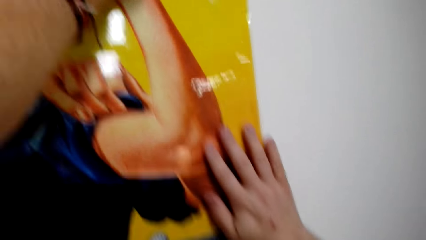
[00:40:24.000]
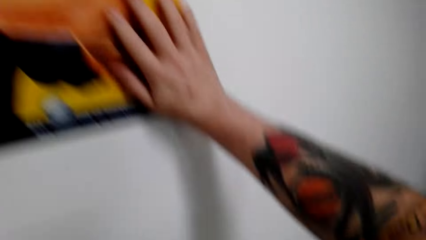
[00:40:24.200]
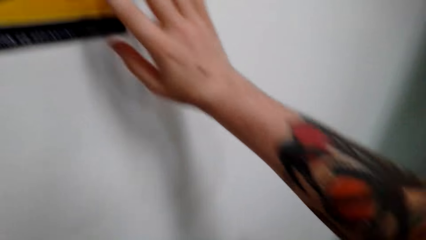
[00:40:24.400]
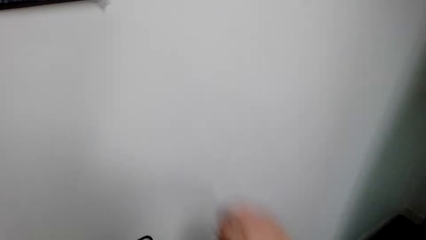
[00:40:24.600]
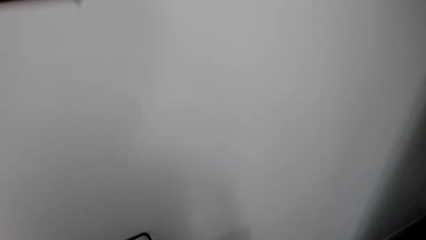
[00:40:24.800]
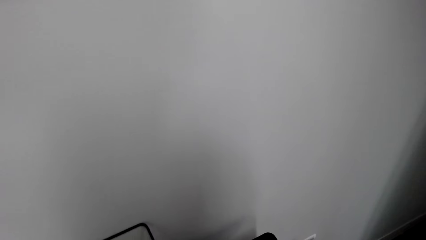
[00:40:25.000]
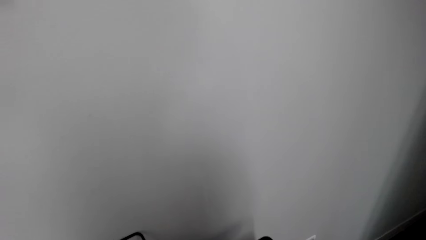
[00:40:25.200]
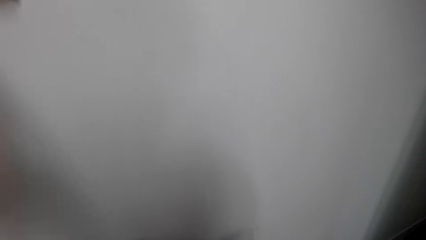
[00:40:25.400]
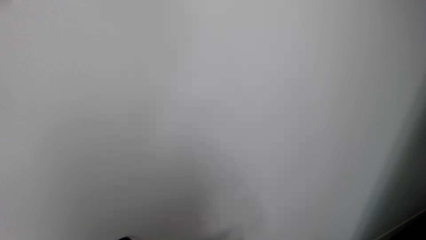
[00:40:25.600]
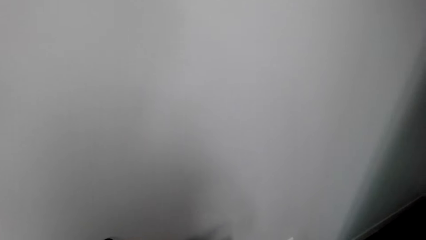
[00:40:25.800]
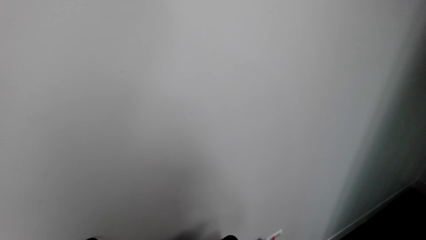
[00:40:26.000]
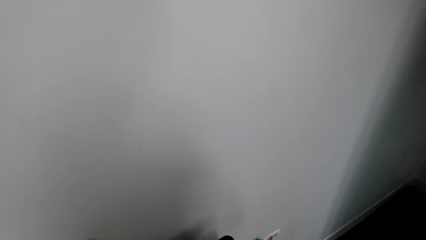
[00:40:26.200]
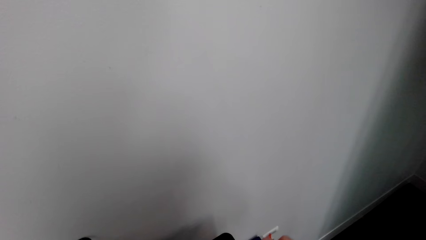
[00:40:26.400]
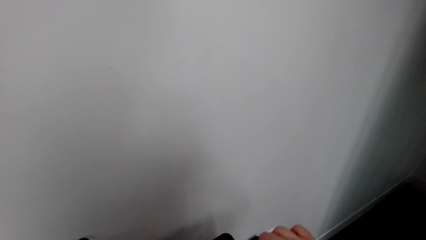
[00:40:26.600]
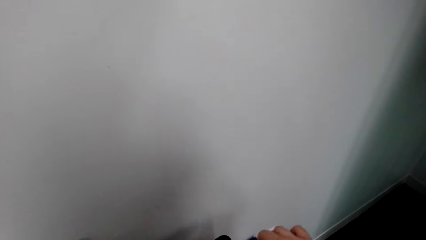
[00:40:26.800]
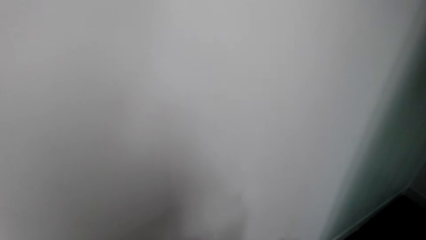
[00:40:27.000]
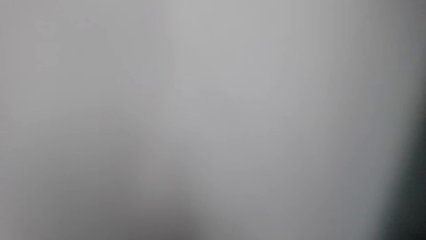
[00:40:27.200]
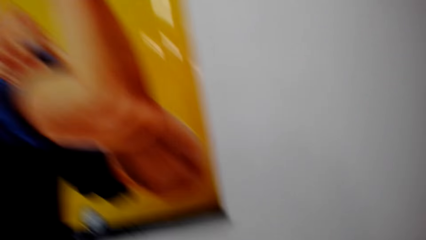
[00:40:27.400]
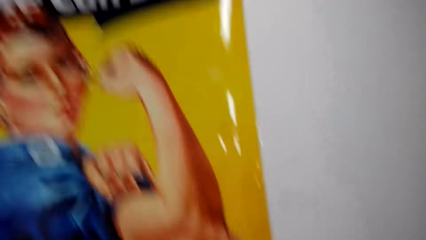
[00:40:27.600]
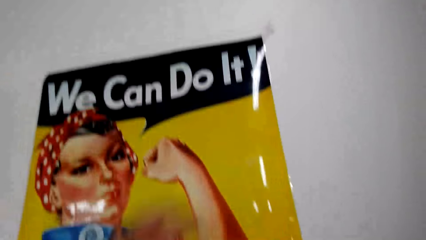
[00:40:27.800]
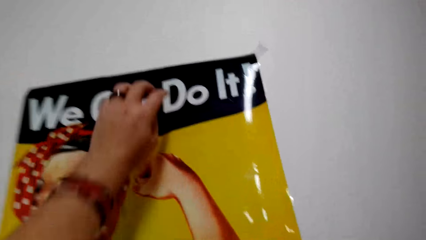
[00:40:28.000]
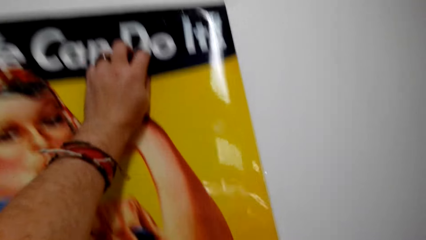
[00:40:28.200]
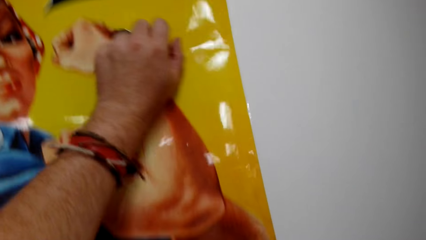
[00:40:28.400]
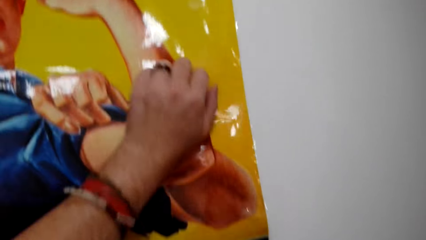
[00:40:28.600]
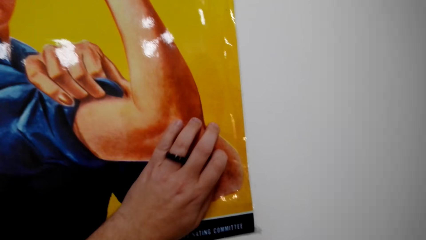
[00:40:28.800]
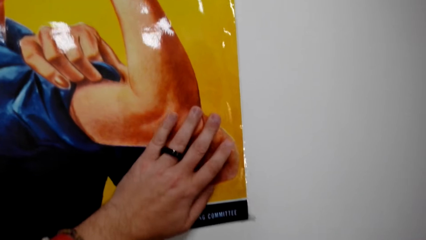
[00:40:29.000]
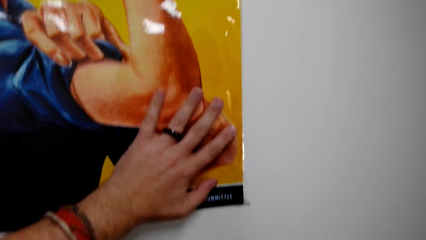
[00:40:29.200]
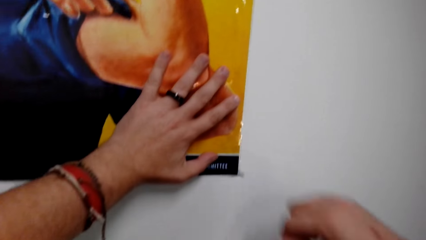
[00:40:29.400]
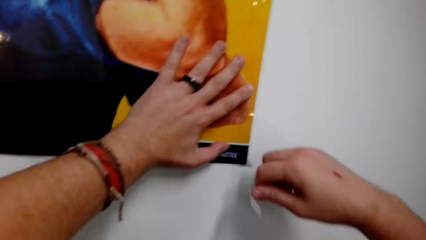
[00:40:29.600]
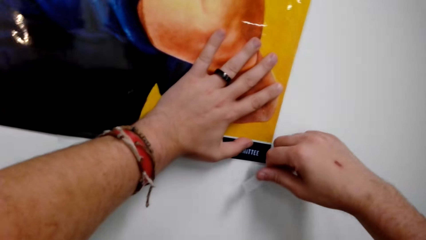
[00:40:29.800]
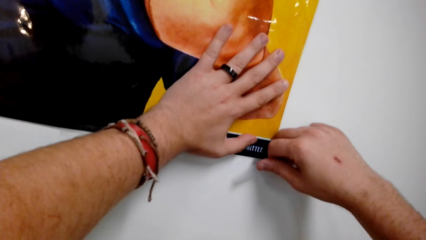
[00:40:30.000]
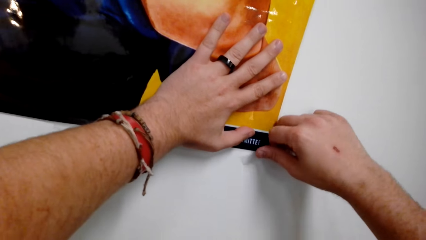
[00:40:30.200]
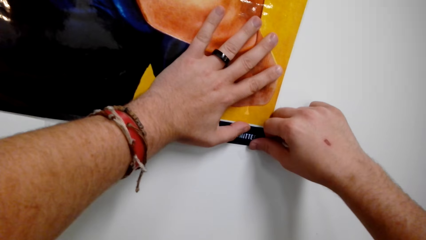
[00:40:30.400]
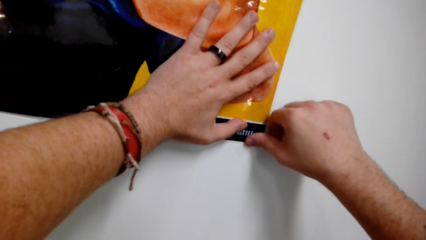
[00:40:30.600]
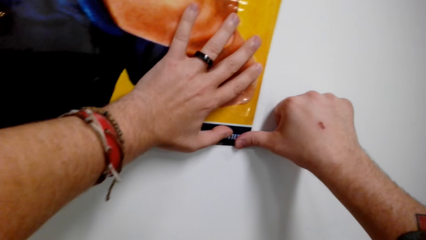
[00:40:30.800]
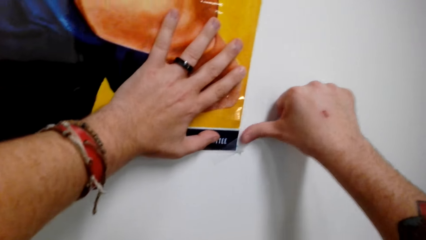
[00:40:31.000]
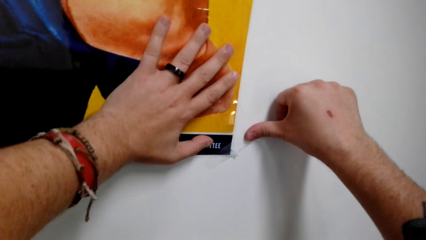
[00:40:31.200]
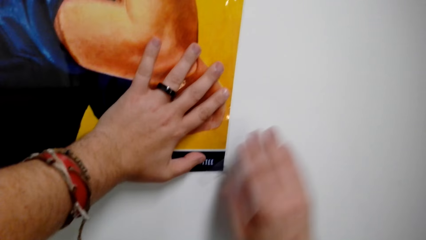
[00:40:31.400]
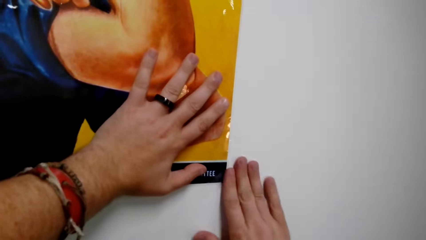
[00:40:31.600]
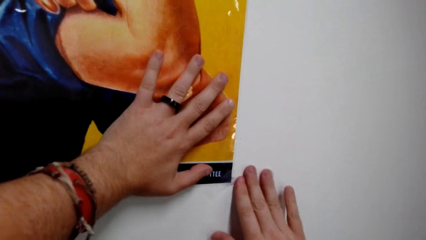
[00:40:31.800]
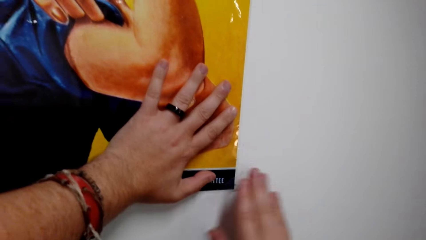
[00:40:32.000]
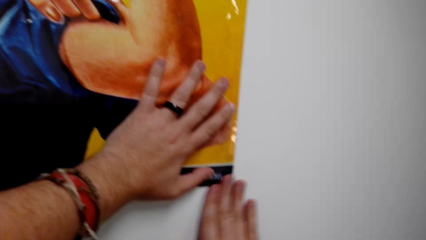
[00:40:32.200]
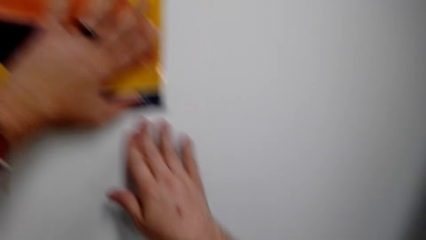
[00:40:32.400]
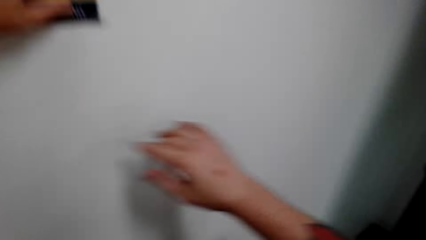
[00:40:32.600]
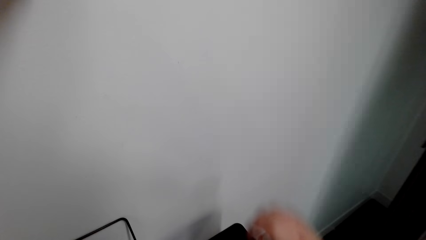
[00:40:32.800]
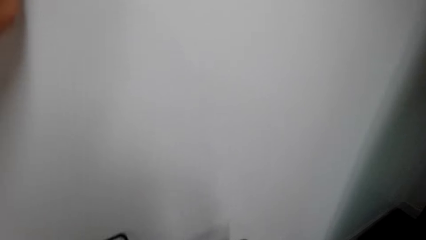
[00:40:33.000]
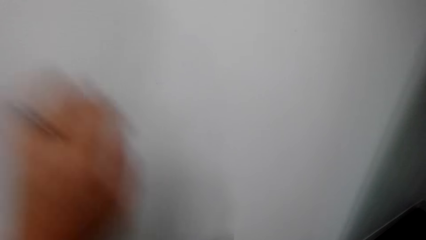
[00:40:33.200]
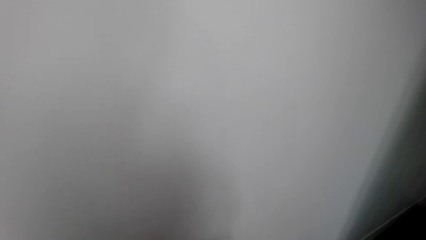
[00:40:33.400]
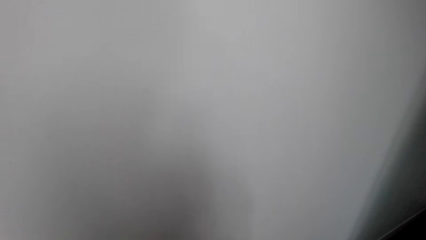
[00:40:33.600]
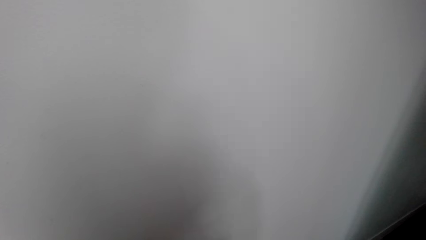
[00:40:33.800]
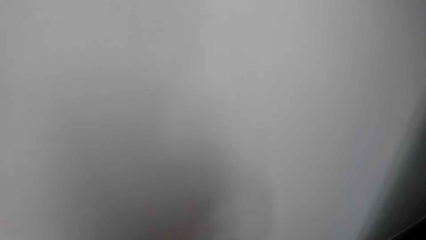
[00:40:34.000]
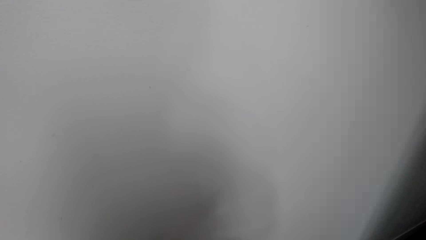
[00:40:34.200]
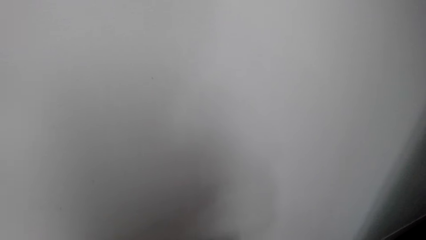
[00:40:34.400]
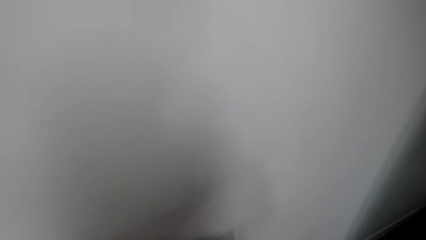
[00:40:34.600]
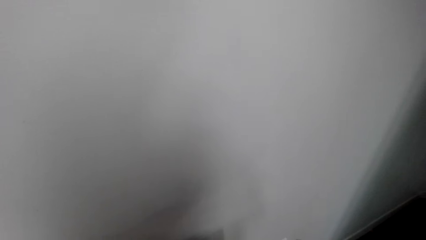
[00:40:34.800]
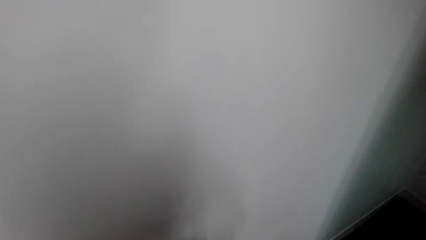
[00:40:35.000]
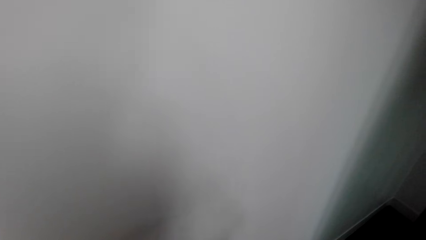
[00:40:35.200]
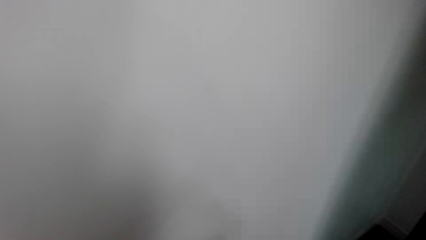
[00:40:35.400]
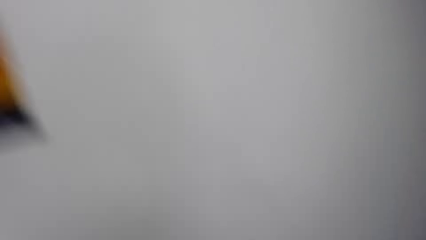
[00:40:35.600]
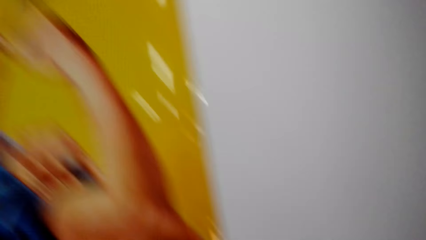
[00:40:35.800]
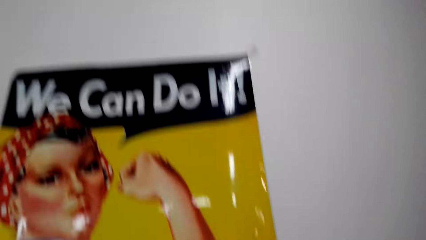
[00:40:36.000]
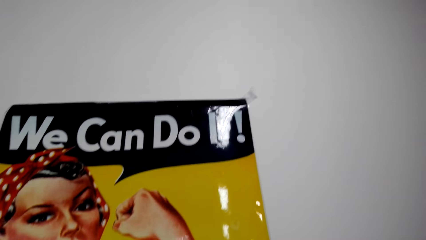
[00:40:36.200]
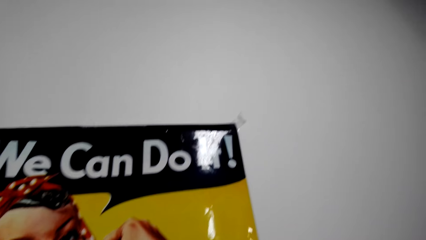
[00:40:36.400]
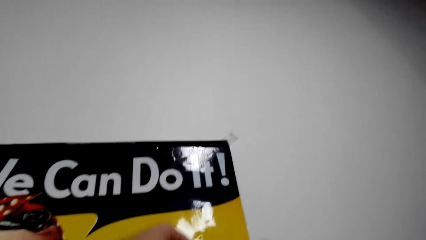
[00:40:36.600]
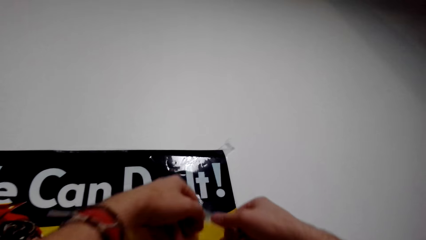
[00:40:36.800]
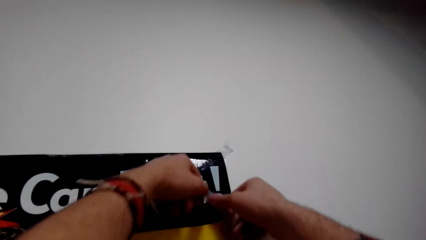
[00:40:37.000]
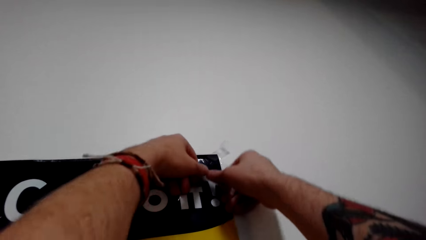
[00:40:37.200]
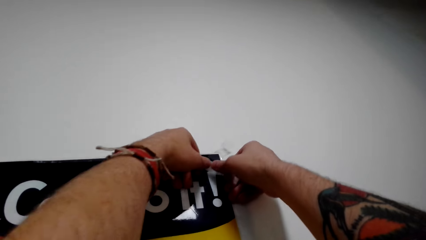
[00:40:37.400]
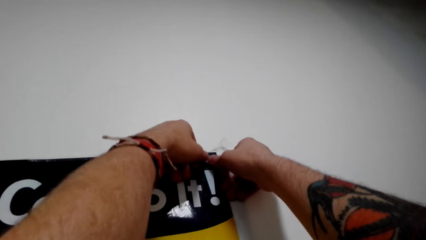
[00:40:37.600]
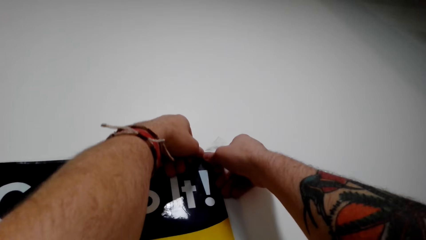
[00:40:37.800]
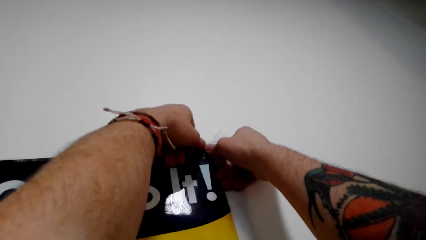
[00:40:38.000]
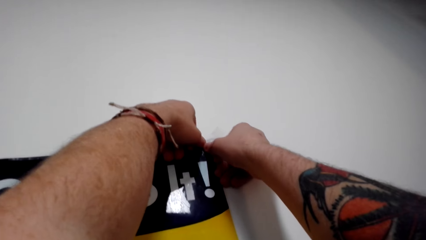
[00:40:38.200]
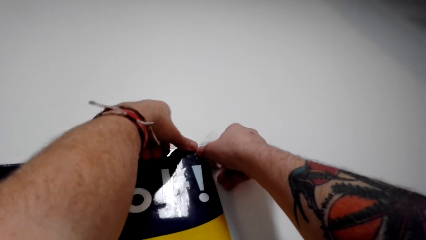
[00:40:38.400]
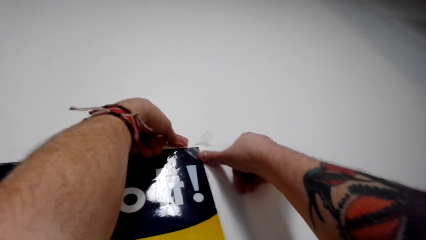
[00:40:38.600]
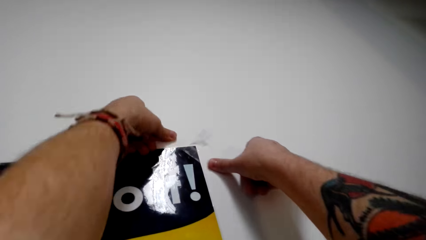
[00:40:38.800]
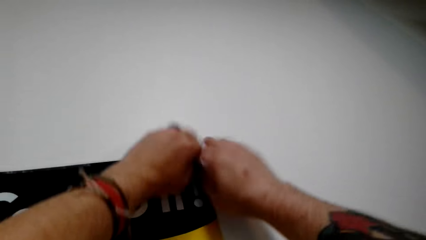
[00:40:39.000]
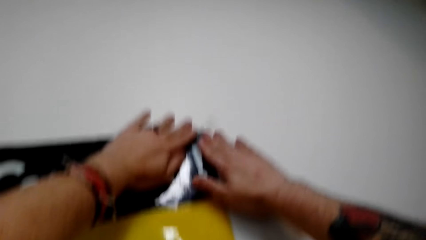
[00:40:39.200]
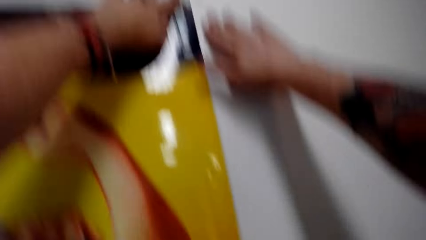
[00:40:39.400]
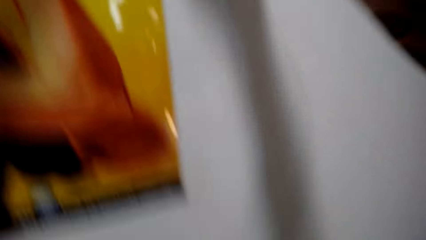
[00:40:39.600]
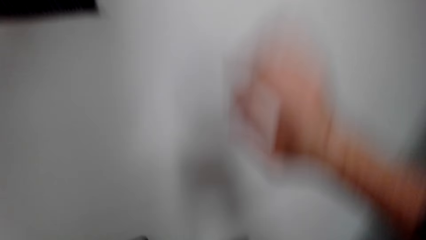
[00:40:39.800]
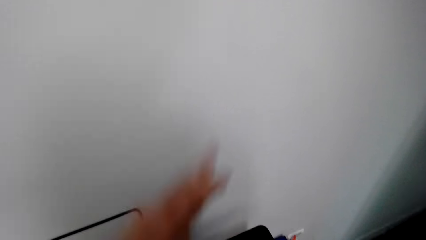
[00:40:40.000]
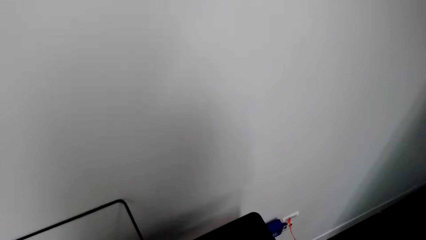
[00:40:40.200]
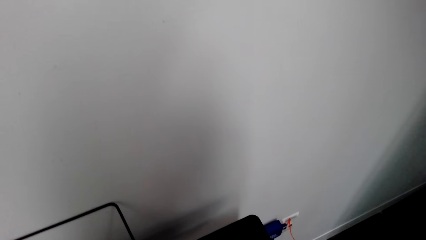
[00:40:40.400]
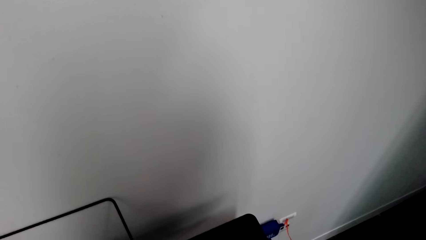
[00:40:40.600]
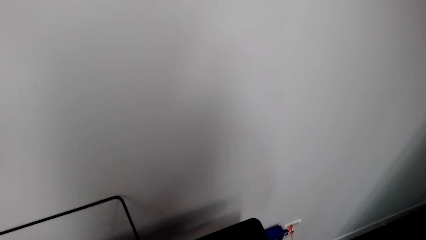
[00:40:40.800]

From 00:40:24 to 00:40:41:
The camera wearer cuts the masking tape. They stick the masking tape on the painting. They cut the masking tape. They stick the masking tape on the painting.
